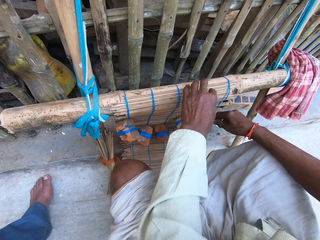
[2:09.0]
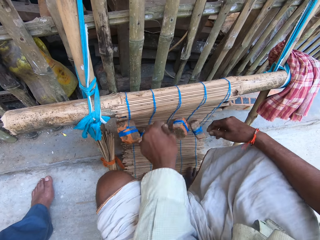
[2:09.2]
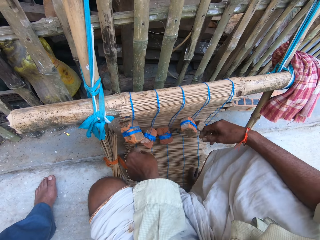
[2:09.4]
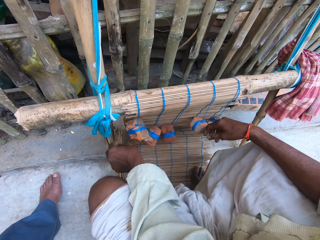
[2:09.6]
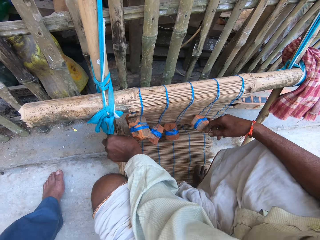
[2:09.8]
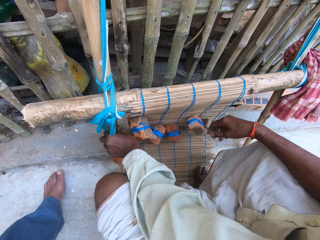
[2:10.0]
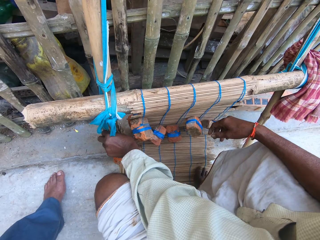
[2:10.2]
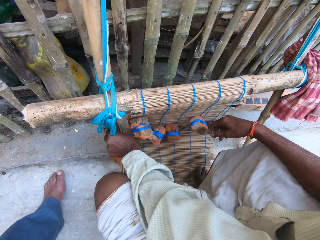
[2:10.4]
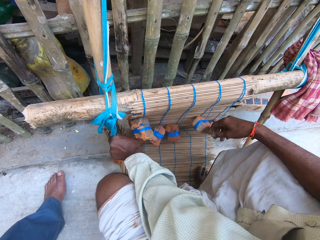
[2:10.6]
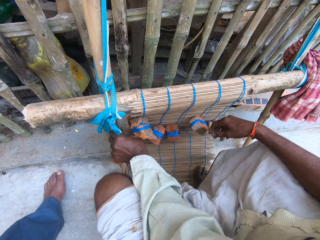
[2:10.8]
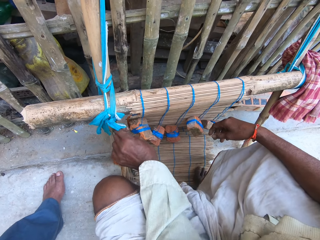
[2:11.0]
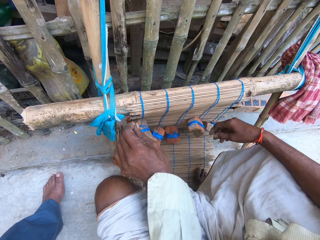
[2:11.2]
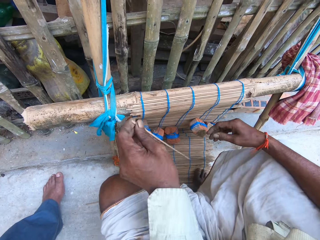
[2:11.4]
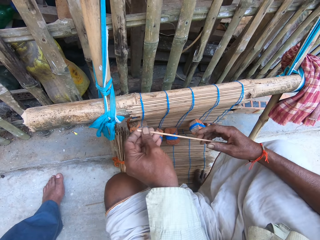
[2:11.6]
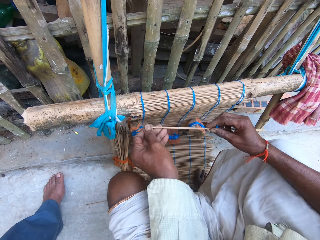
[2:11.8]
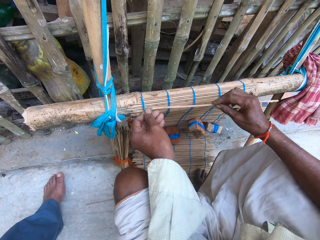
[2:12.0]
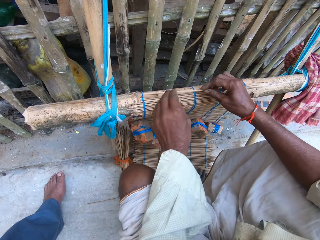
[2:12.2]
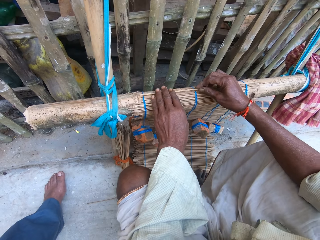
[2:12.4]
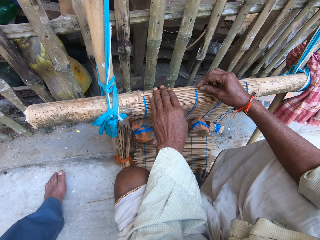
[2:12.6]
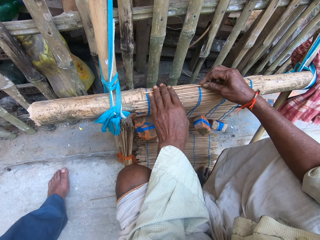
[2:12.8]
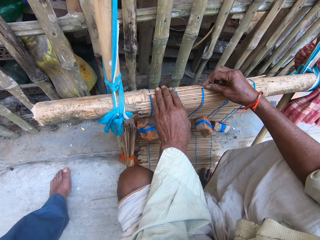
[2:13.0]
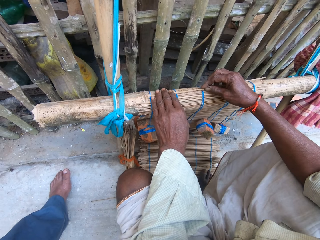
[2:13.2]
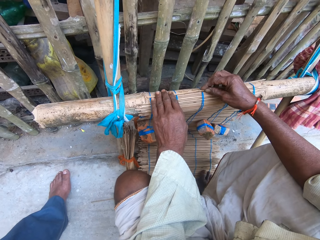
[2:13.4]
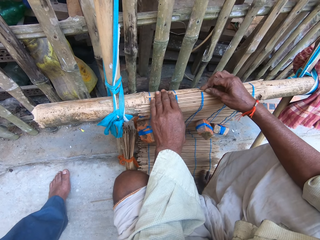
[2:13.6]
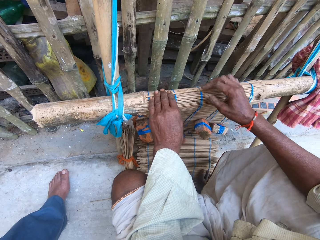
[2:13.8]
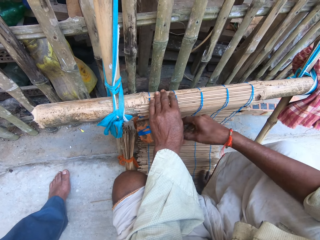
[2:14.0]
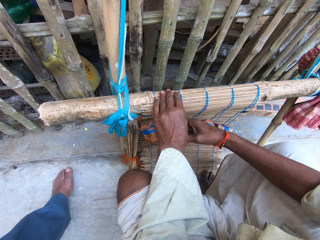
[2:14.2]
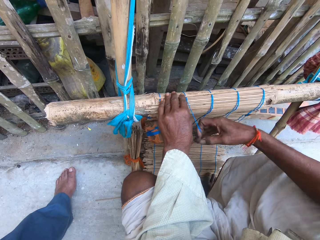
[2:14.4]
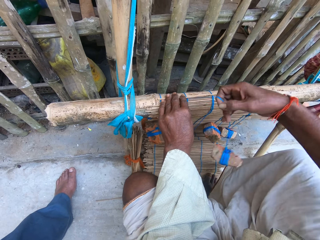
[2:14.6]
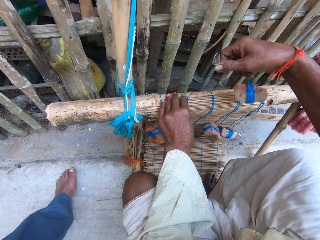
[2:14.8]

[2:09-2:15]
The camera wearer moves his hand. He pulls out another stick from the bundle of sticks on the floor with his left hand. He places the seventh stick on the wood with both hands. He ties the stick in the wood.

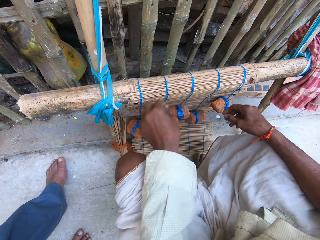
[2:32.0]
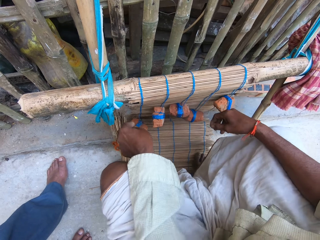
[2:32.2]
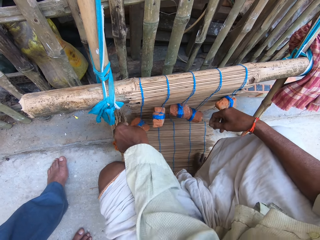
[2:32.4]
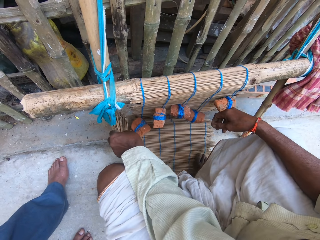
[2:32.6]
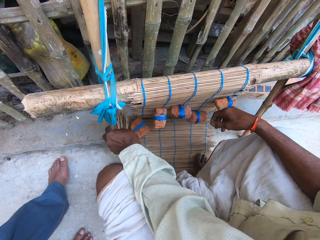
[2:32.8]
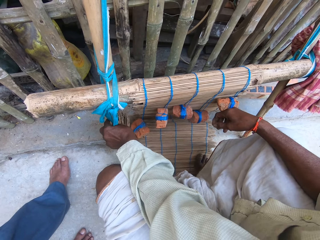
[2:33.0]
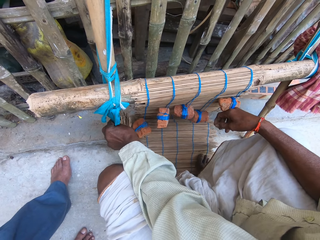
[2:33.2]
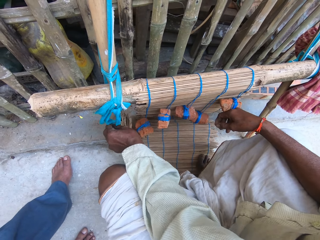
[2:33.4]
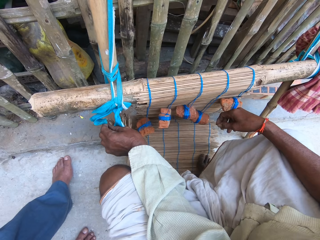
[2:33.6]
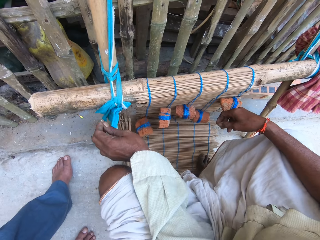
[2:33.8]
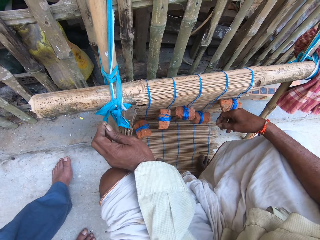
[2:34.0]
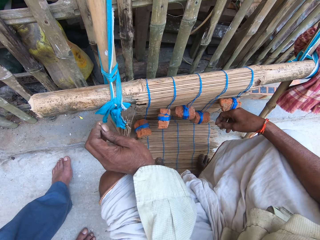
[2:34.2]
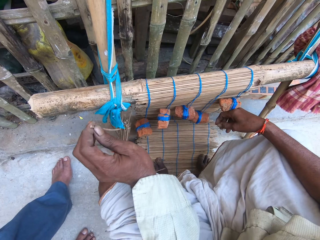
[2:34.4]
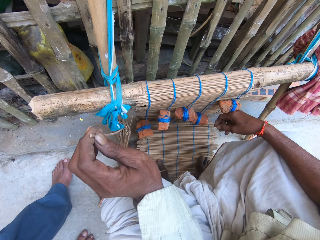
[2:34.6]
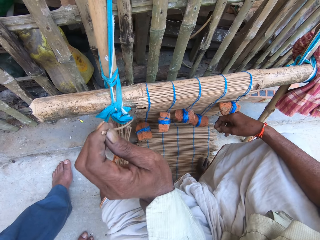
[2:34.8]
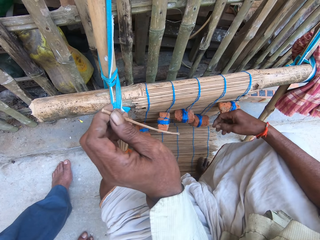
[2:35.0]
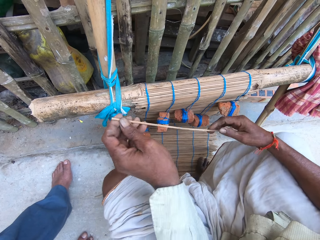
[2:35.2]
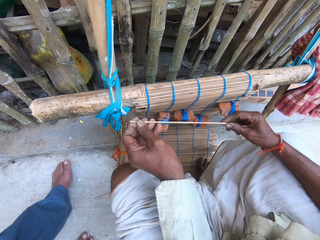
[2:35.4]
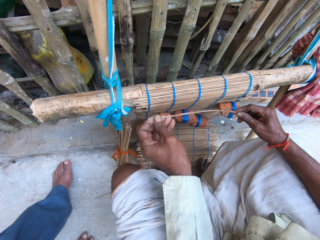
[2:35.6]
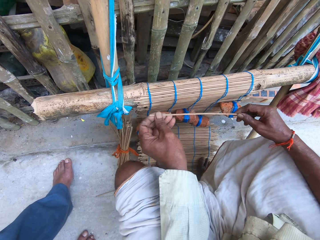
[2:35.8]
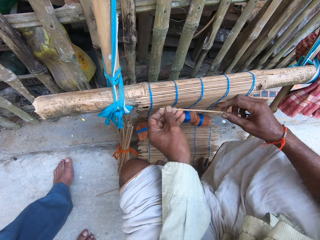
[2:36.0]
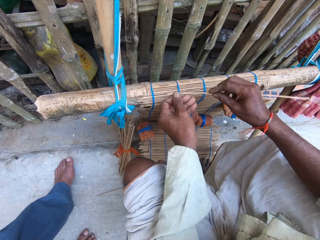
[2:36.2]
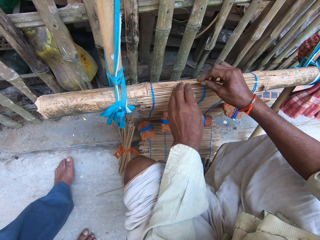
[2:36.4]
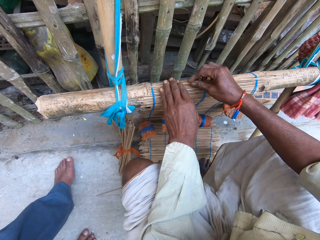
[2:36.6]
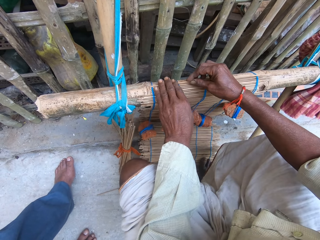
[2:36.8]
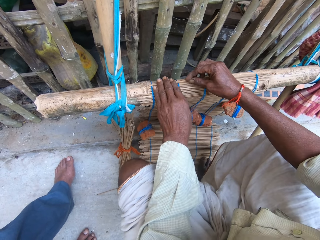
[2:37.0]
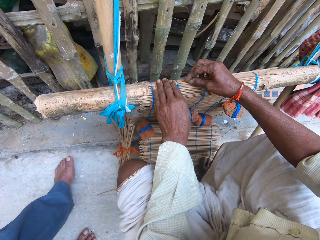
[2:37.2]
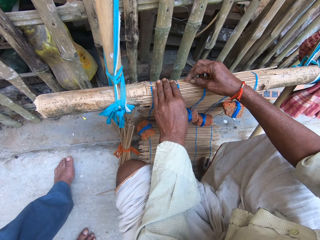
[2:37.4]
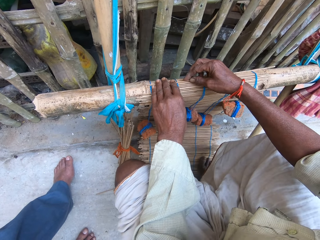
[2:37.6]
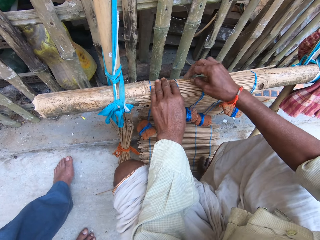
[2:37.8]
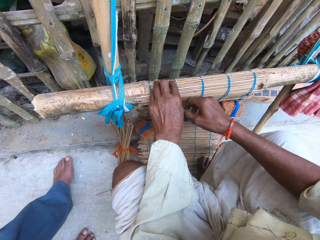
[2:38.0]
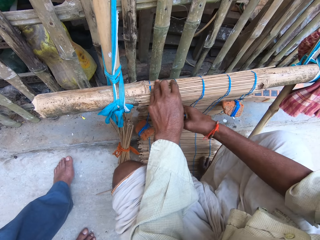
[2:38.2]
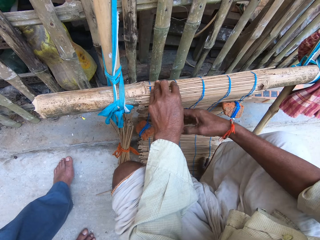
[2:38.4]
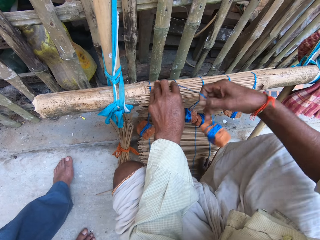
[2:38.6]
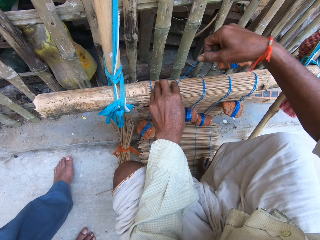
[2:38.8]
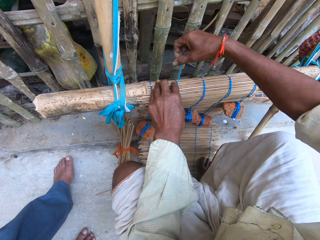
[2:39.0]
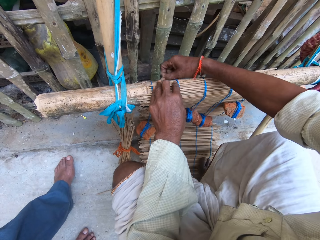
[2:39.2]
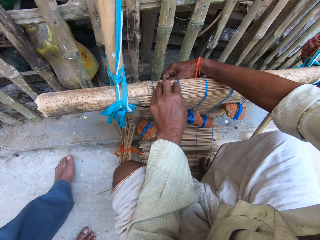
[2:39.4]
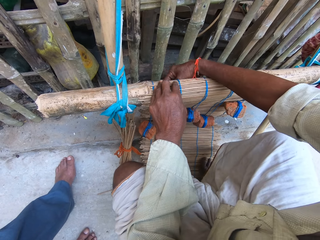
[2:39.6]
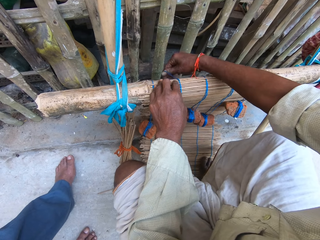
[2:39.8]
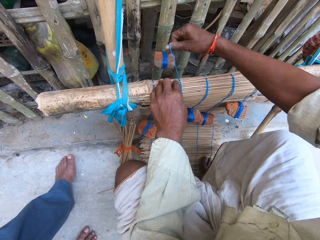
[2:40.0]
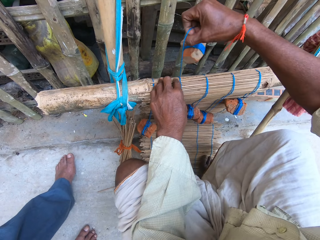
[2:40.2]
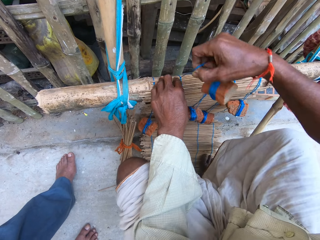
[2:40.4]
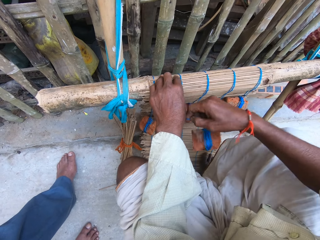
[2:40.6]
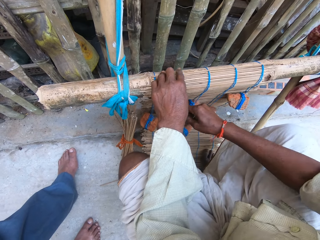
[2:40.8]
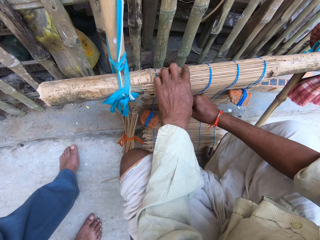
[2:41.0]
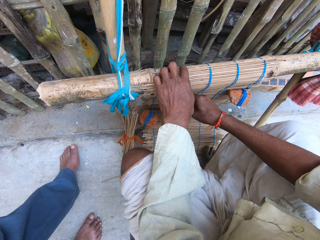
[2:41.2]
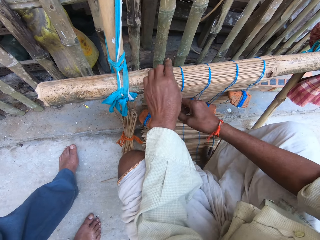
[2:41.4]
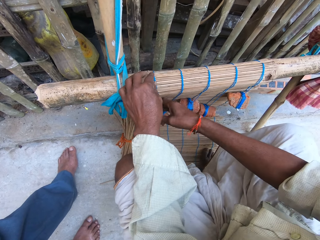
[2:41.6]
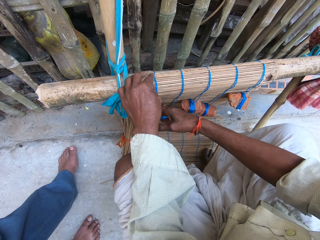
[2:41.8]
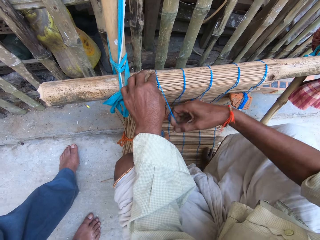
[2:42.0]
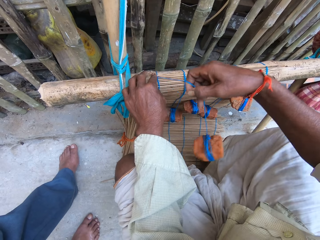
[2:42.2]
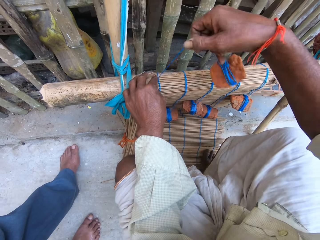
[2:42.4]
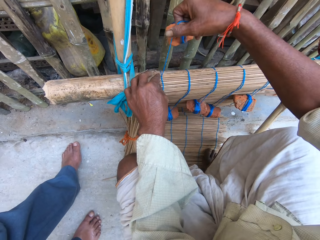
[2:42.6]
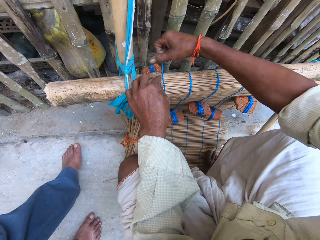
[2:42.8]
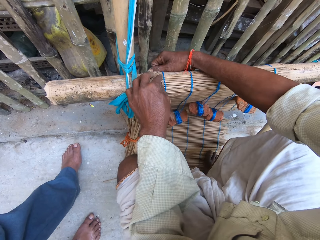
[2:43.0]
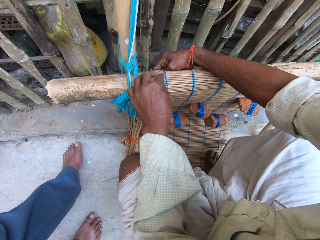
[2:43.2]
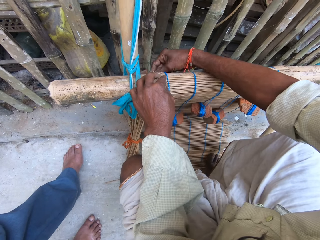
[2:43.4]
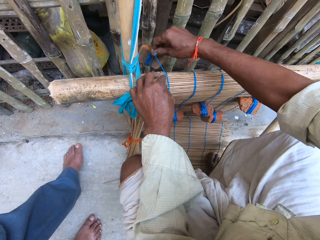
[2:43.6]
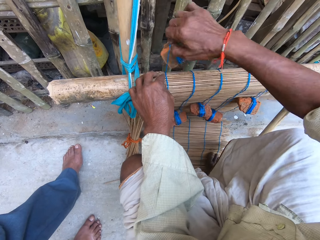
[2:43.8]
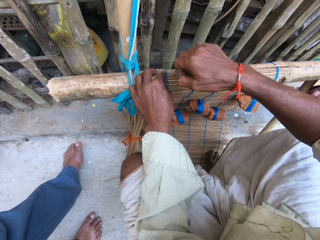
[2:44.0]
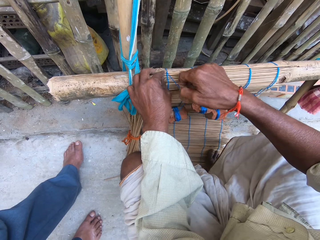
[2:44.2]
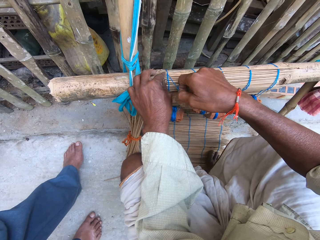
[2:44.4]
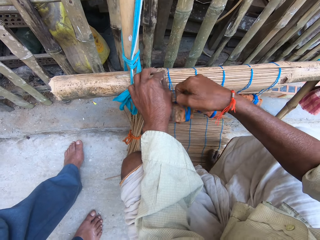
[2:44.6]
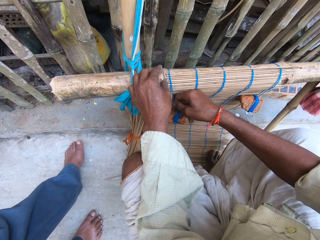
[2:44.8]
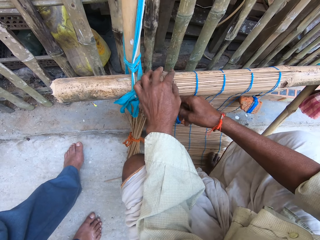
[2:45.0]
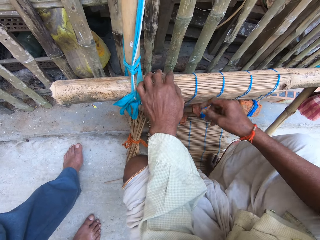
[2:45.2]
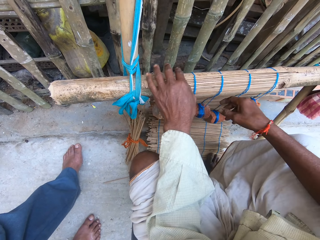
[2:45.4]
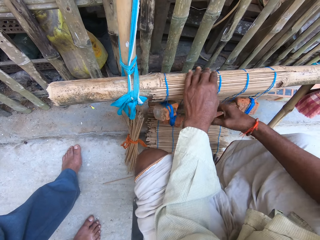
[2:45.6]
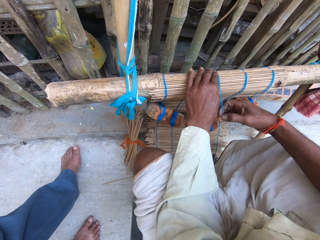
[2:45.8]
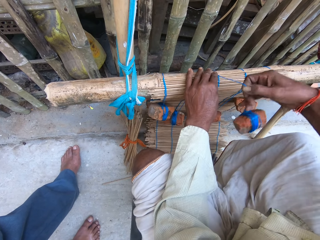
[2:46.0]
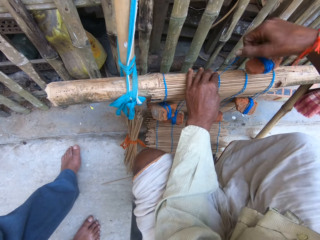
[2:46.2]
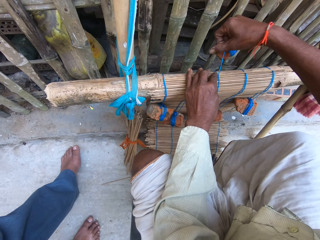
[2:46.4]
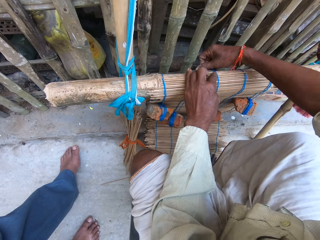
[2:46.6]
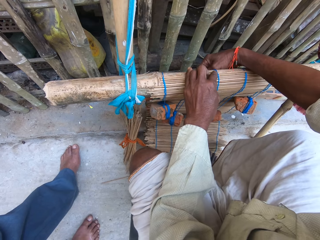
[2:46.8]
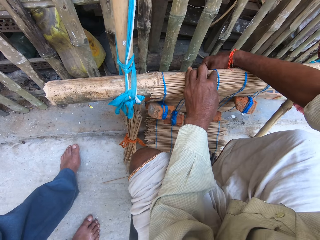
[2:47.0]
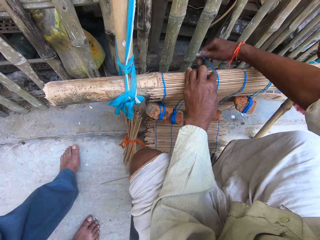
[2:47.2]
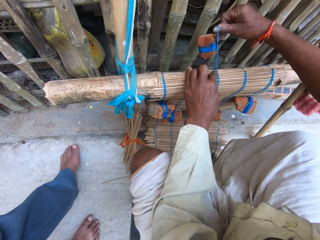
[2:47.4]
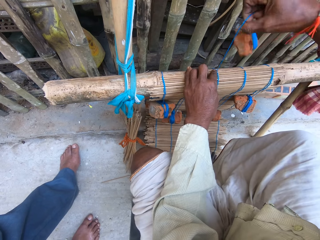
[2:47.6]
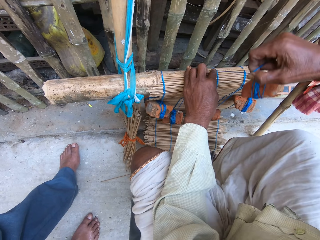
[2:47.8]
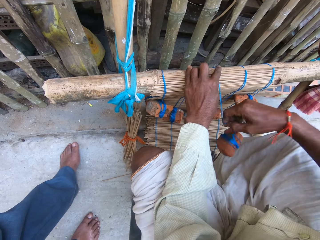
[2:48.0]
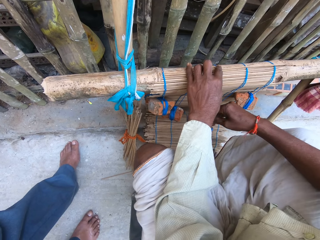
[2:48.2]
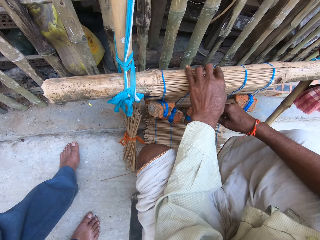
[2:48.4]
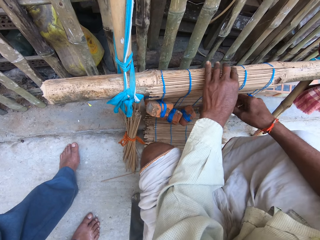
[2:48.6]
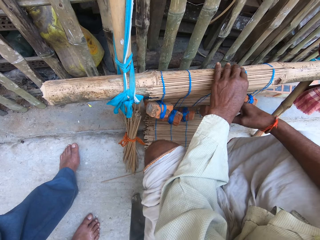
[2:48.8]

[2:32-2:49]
The camera wearer pulls out another stick from the bundle of sticks with his left hand. He places the eighth stick on the wood with both hands. He weaves the mat with the fourth thread in his right hand. He ties the sticks. He moves his hand. He weaves the mat with the fifth thread in his right hand. He ties the sticks. He moves his hand. He weaves the mat with the third thread in his right hand. He ties the sticks in the wood.
